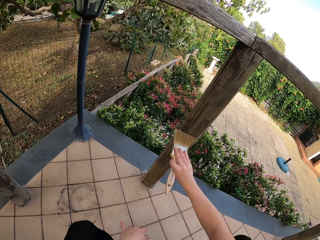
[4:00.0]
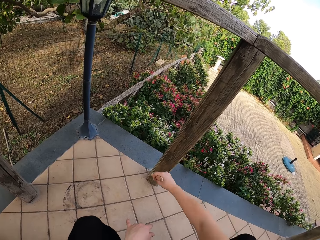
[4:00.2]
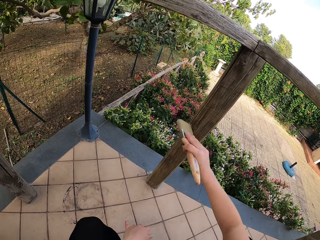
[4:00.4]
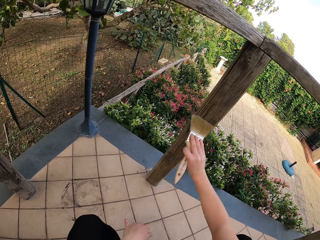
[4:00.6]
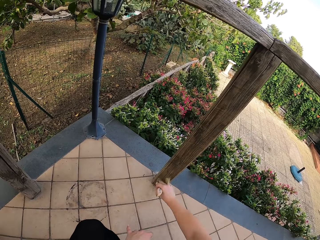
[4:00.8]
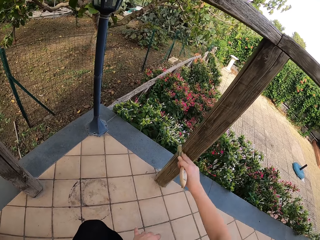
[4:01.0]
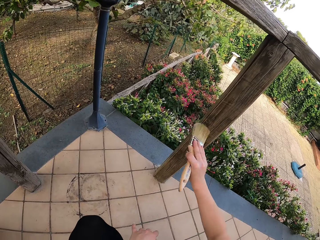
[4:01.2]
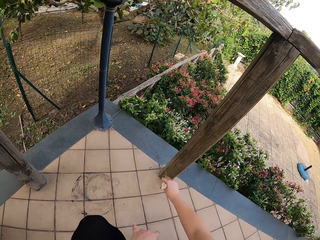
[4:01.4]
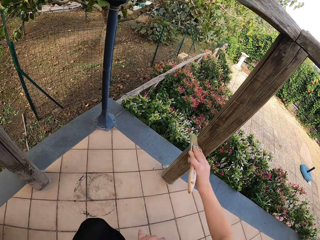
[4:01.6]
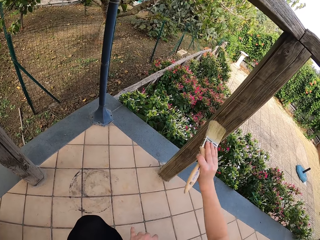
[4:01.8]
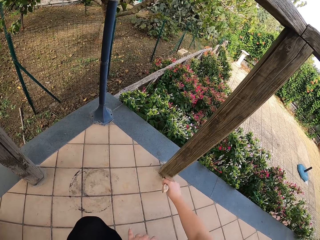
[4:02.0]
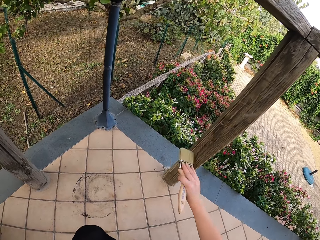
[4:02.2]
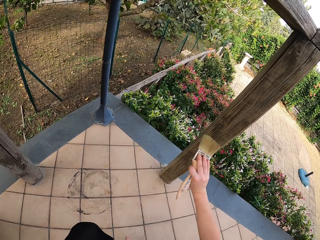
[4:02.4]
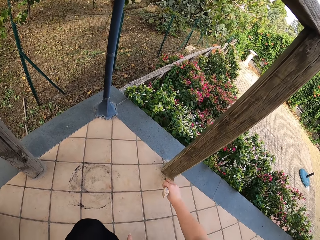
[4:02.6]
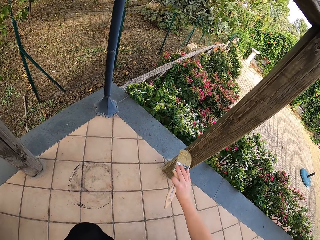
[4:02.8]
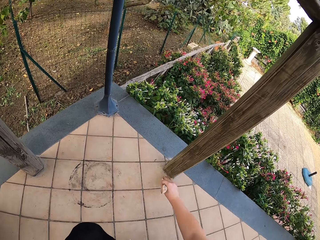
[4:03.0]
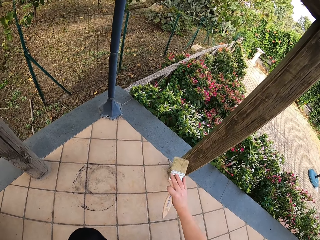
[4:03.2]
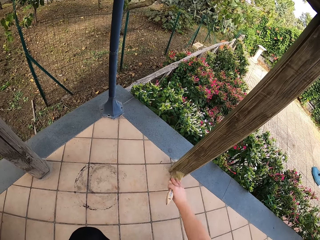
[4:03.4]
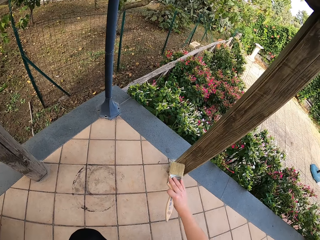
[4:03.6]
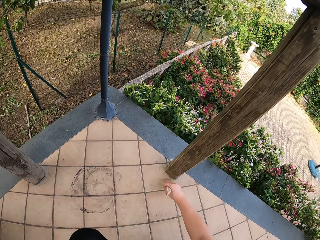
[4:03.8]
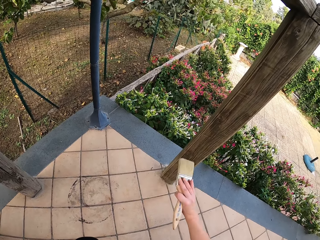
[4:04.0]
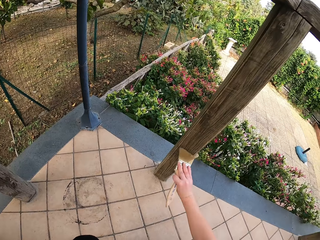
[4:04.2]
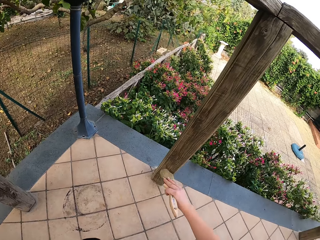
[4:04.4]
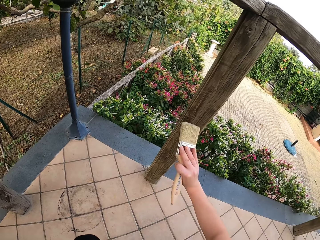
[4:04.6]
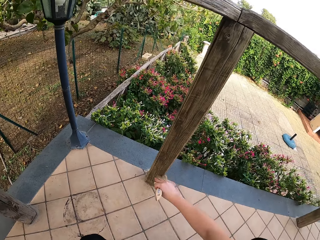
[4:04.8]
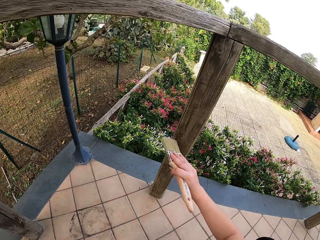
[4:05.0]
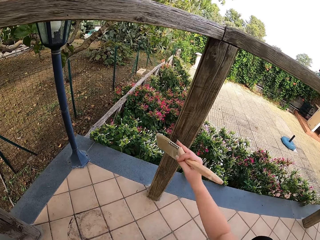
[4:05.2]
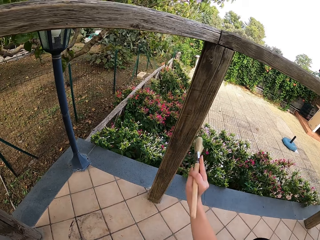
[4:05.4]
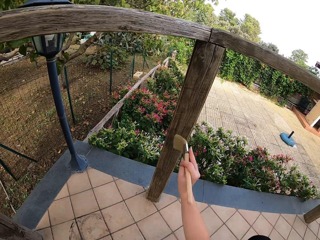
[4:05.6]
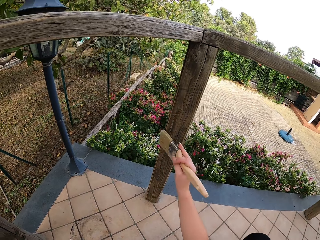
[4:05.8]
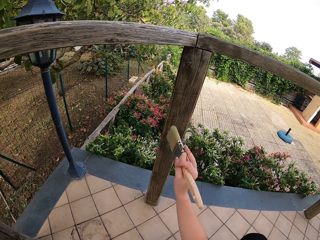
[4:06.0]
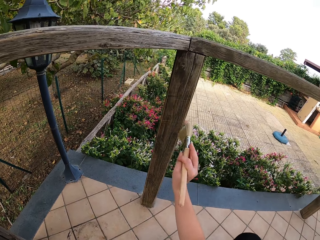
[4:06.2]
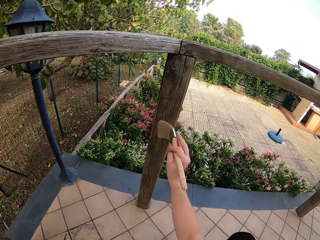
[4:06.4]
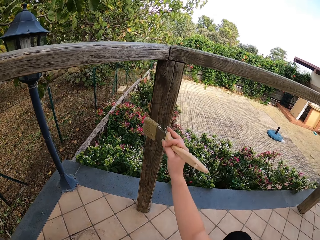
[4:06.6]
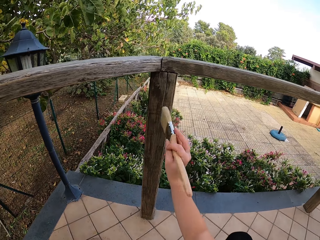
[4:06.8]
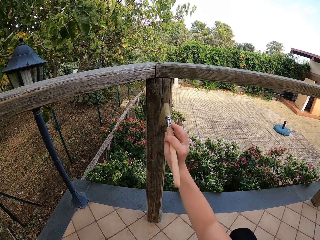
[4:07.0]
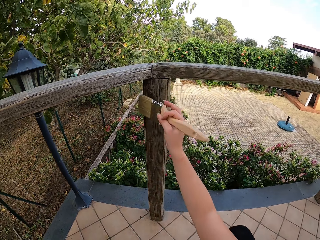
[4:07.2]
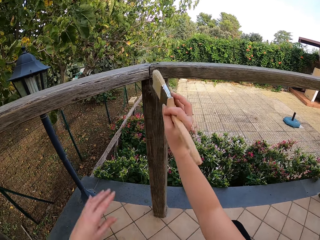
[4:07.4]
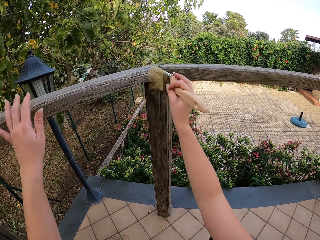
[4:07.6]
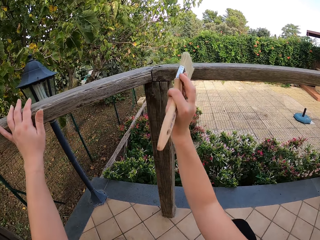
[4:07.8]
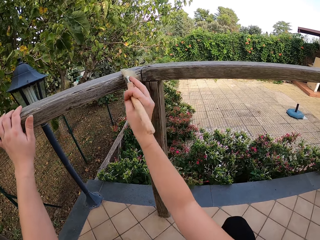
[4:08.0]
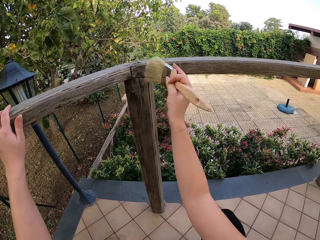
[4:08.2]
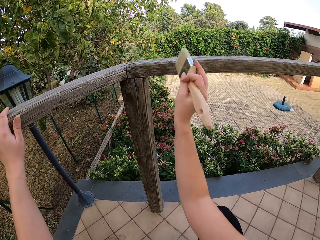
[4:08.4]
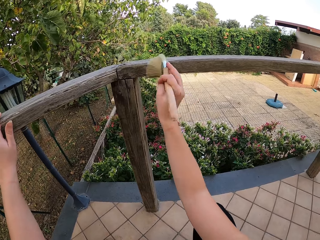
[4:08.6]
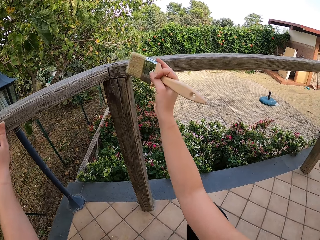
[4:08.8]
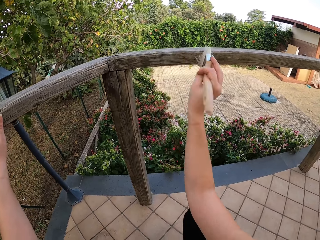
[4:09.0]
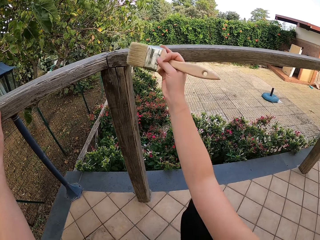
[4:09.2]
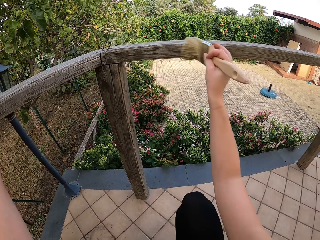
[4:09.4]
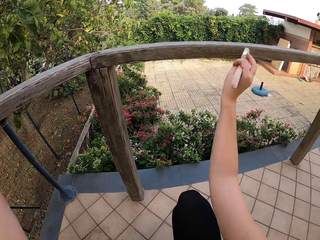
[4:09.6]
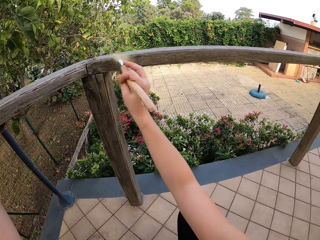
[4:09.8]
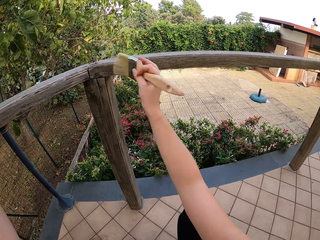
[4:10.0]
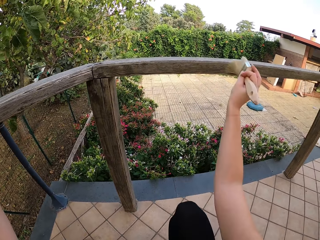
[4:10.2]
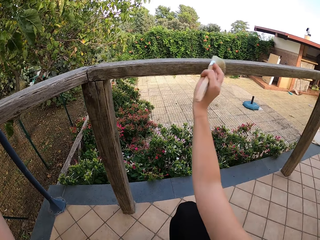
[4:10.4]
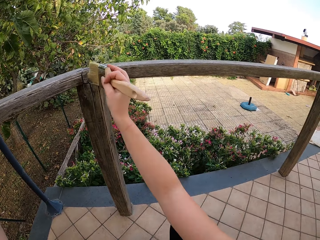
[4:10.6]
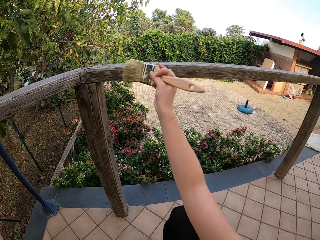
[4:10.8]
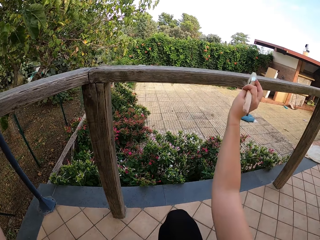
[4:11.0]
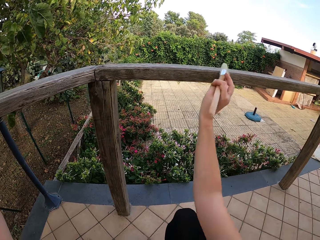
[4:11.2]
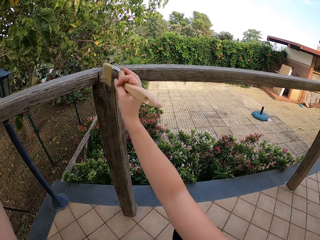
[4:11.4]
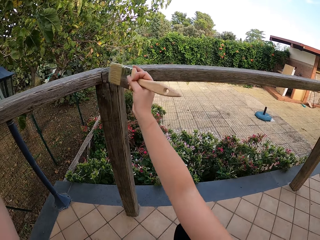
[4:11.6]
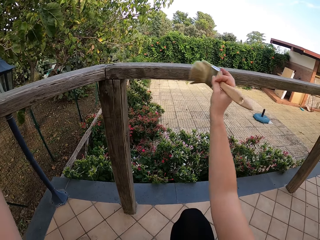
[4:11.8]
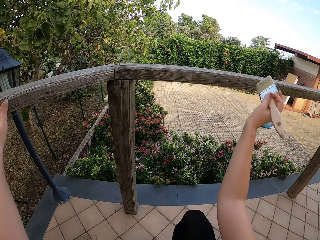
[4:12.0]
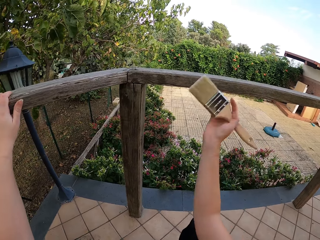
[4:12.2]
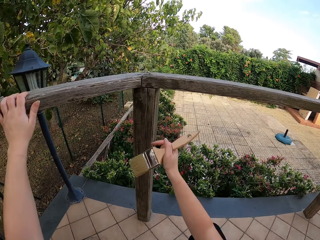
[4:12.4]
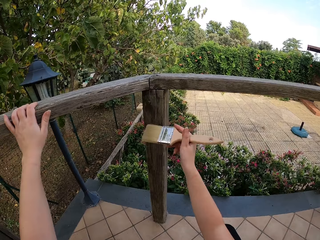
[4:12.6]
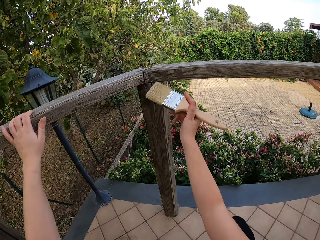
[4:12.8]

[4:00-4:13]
The camera wearer puts her left hand back on the wooden hand rail or fence.

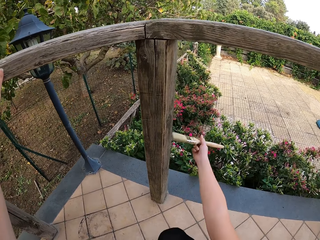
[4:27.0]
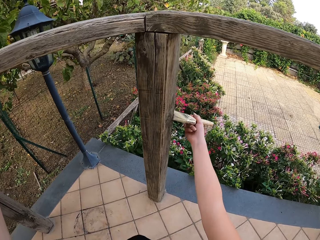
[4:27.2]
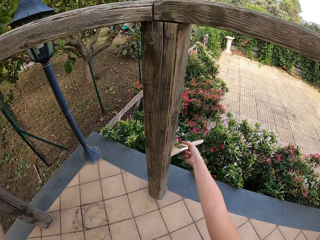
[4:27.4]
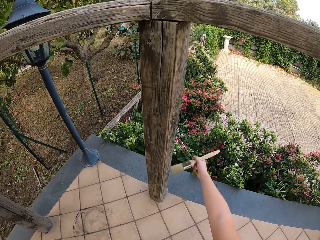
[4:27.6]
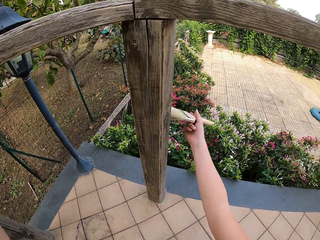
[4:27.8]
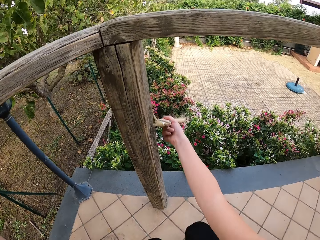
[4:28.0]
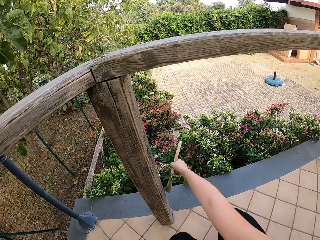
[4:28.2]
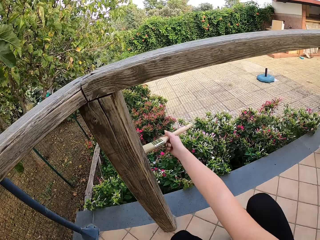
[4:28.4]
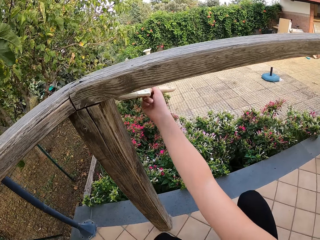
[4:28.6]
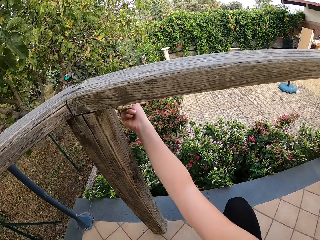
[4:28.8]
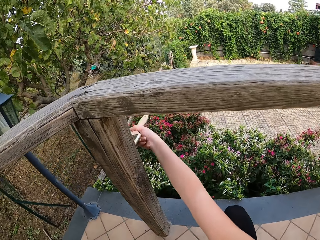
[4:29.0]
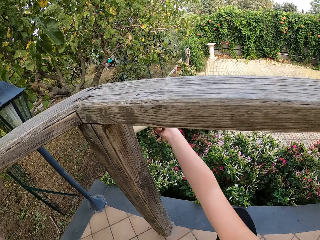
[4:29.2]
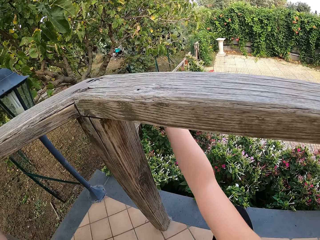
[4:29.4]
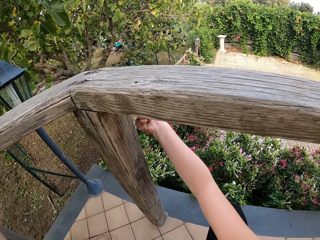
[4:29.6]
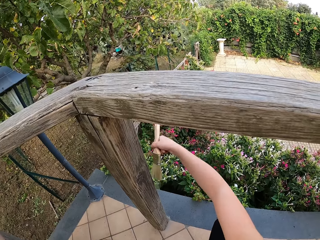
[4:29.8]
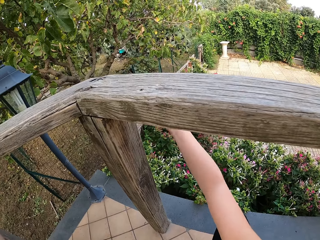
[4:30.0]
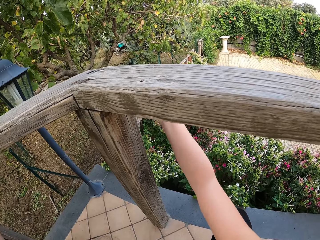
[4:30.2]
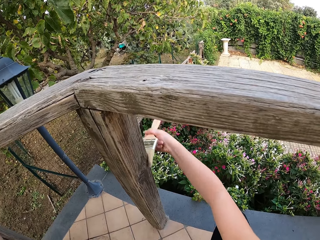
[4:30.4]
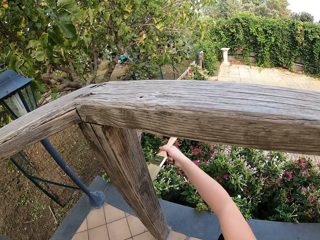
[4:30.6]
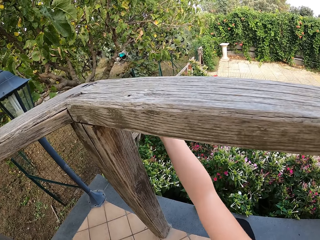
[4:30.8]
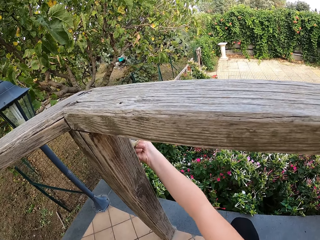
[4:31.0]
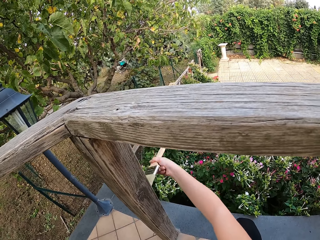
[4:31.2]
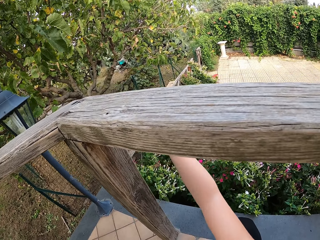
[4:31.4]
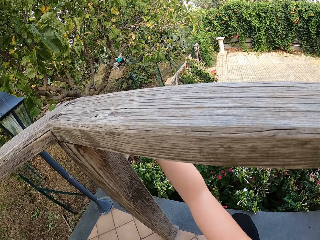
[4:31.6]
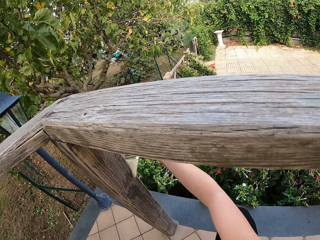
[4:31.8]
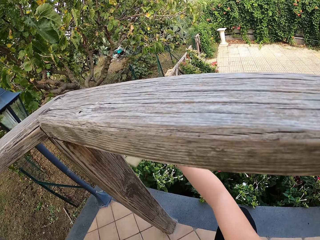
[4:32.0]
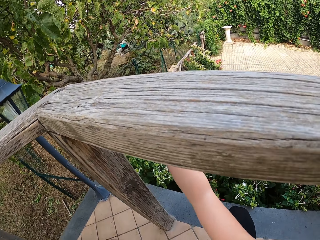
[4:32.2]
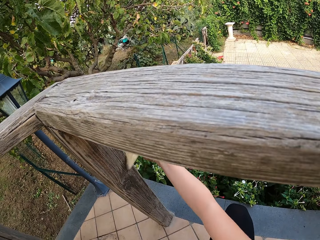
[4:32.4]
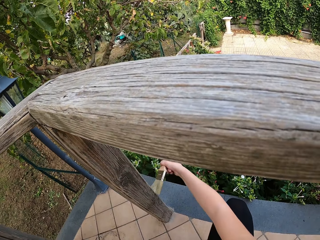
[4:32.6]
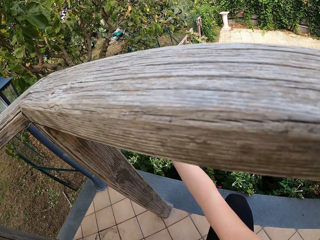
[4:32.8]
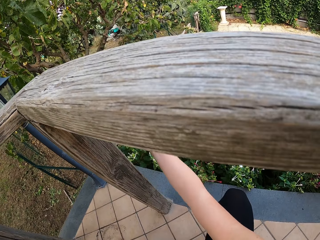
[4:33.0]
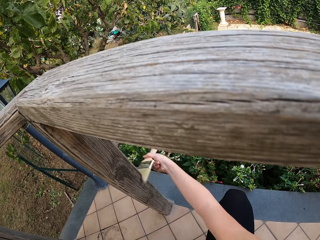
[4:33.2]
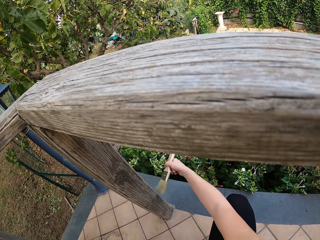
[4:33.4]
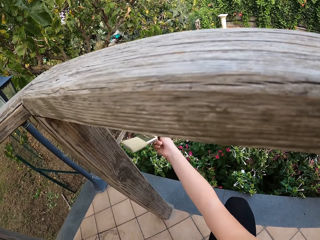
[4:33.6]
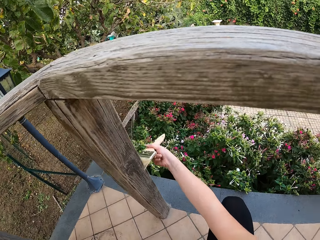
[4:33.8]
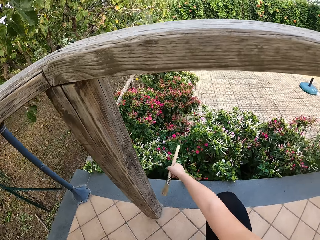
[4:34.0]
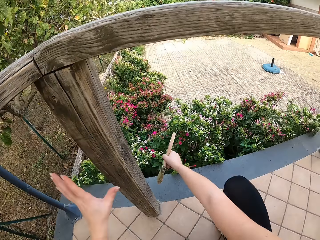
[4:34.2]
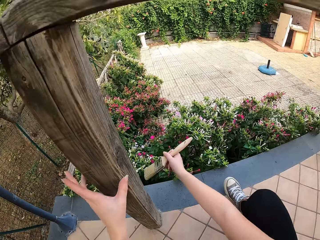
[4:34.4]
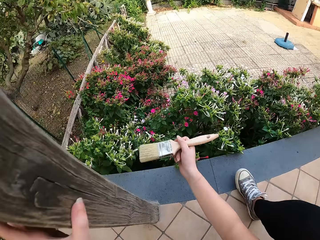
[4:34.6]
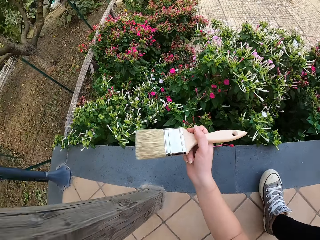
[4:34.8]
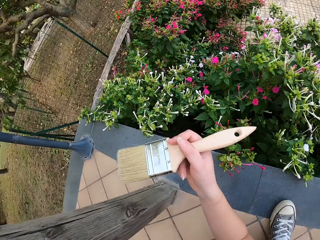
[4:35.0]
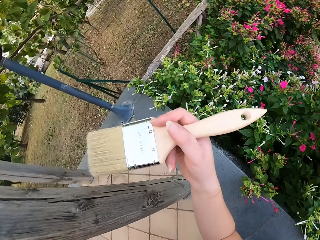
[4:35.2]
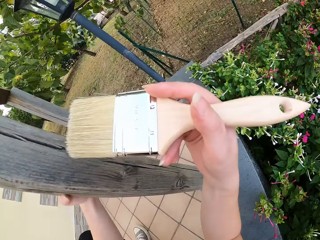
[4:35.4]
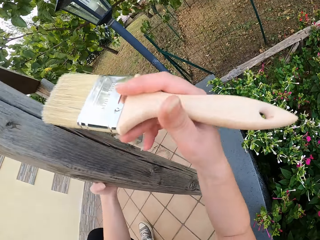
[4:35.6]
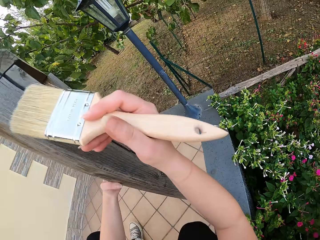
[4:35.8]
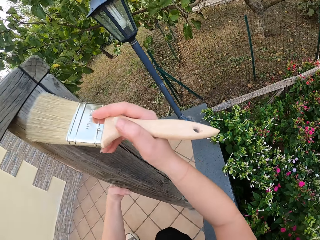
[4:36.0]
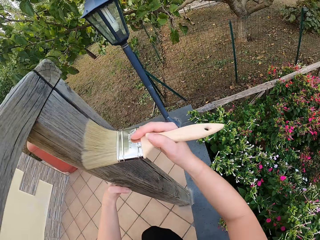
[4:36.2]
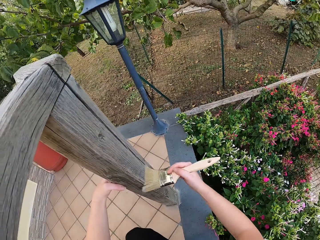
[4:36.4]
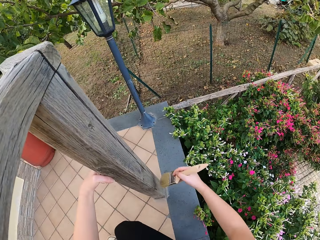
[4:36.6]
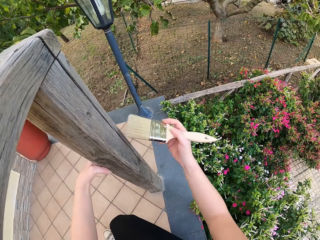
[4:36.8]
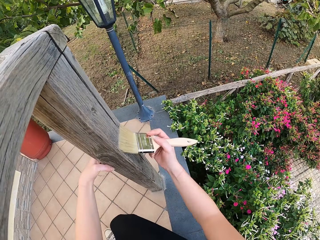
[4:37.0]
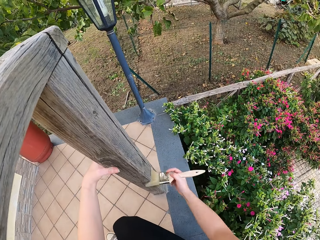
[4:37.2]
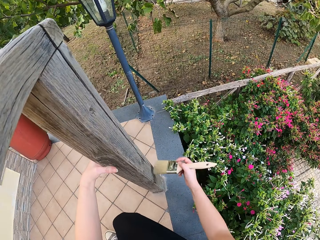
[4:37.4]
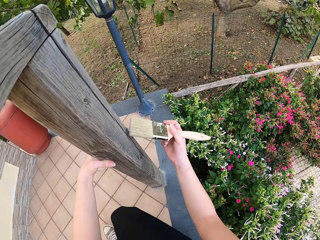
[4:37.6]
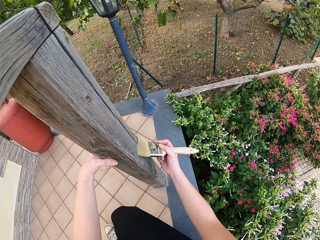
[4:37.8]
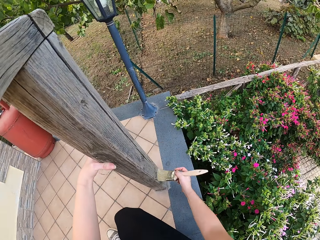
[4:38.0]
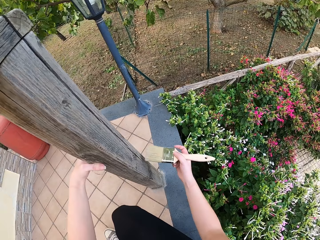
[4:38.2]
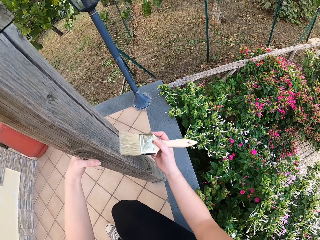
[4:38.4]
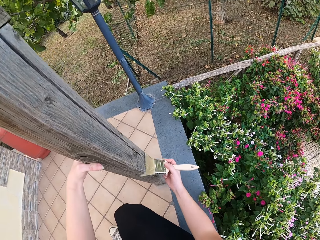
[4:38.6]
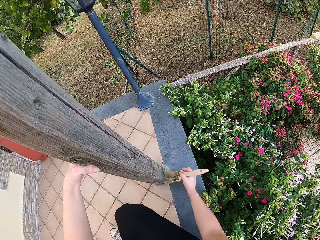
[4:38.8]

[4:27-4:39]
The camera wearer moves her right hand forward. She leans forward. She moves her left hand downwards on the fence. She moves the paint brush upwards on the wooden fence. She continues to scrub the fence.
